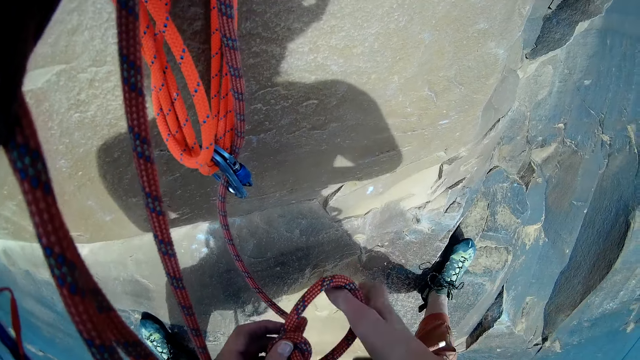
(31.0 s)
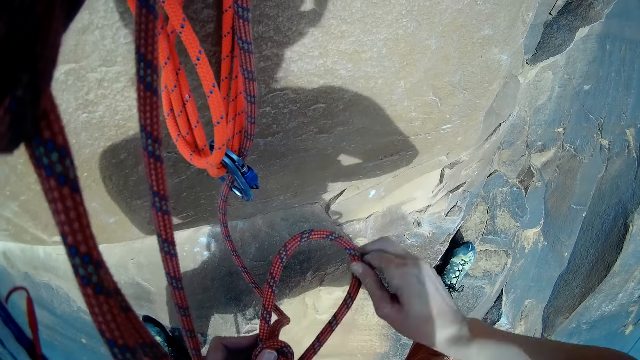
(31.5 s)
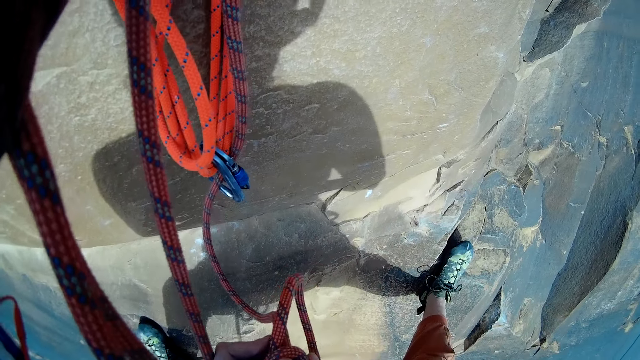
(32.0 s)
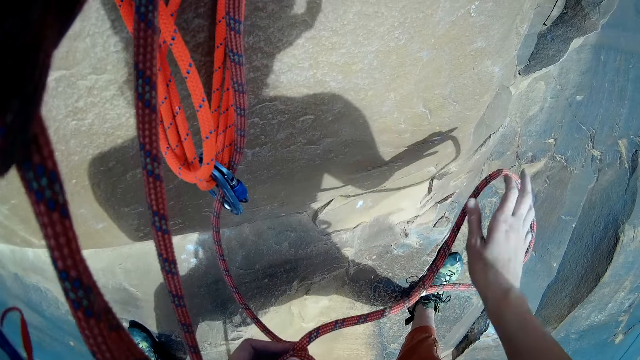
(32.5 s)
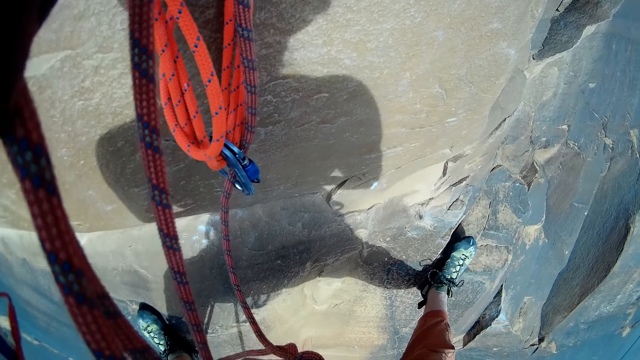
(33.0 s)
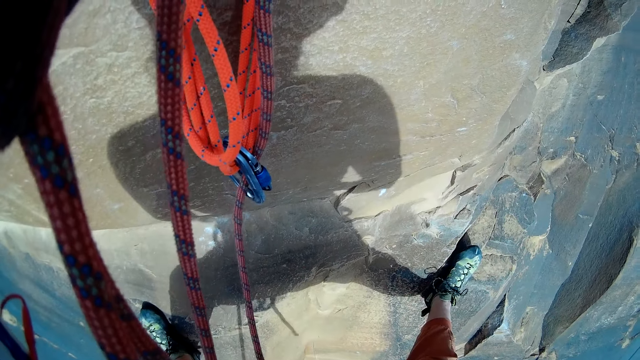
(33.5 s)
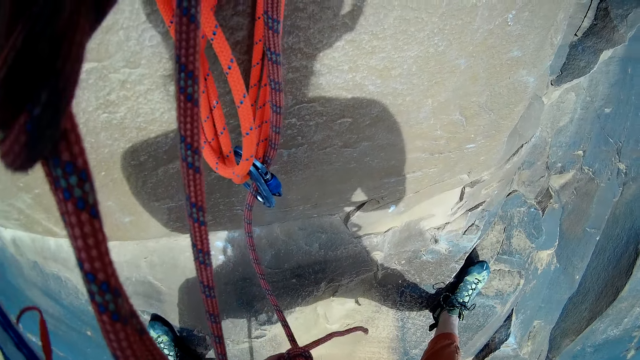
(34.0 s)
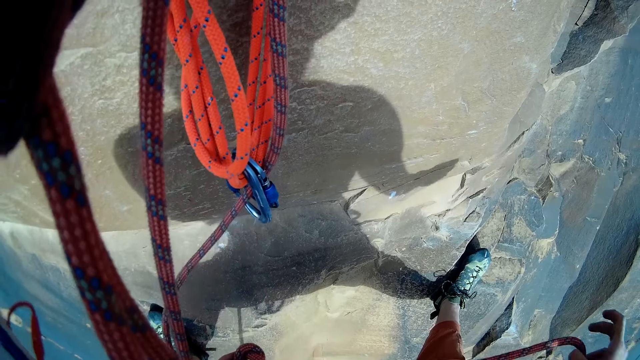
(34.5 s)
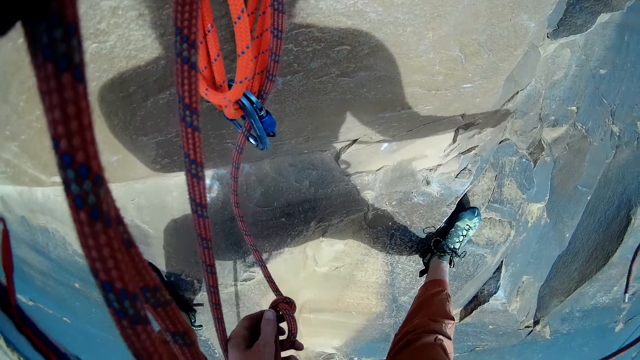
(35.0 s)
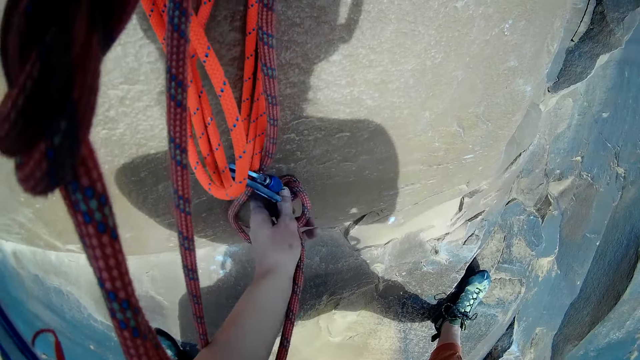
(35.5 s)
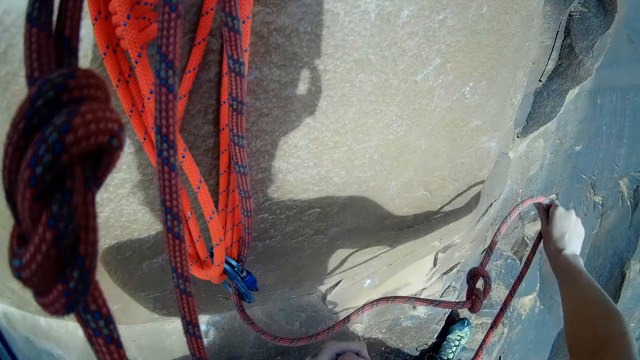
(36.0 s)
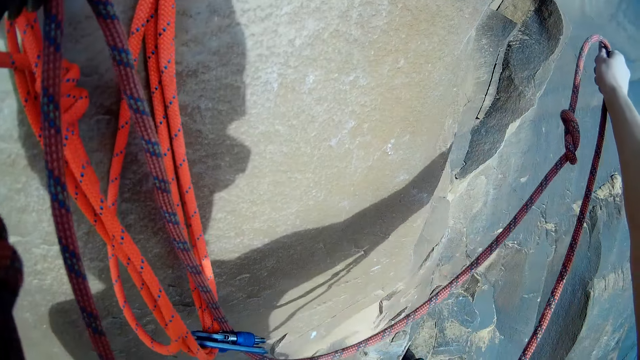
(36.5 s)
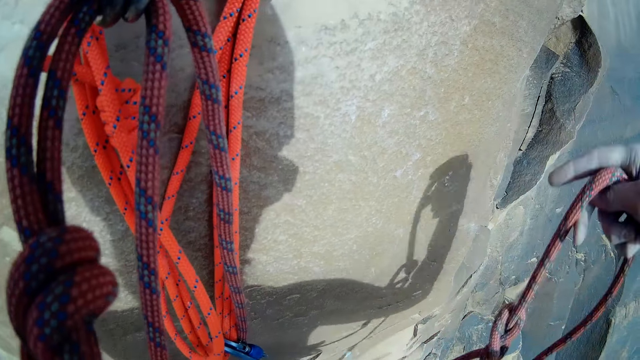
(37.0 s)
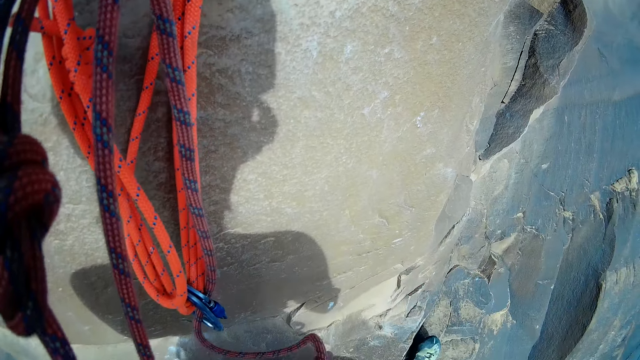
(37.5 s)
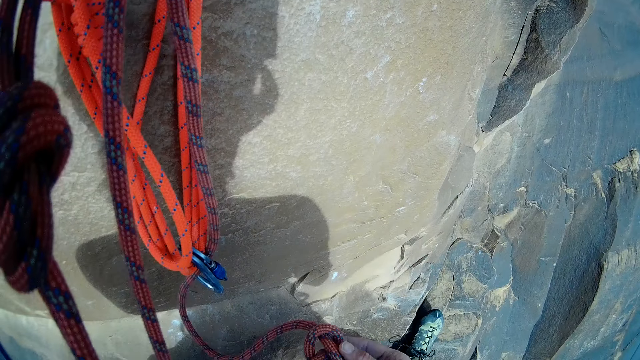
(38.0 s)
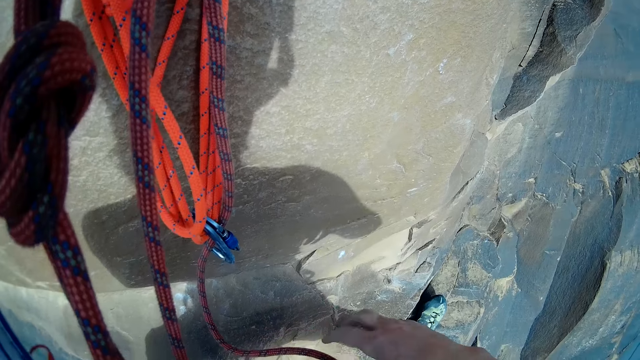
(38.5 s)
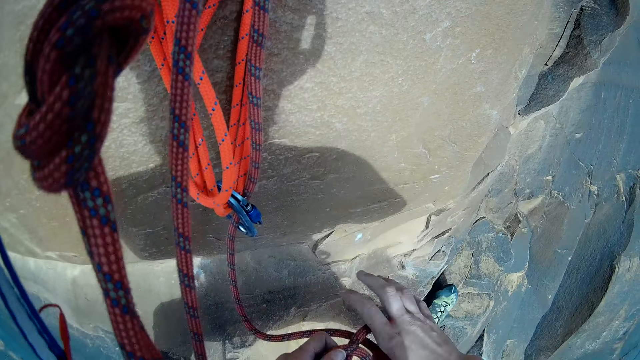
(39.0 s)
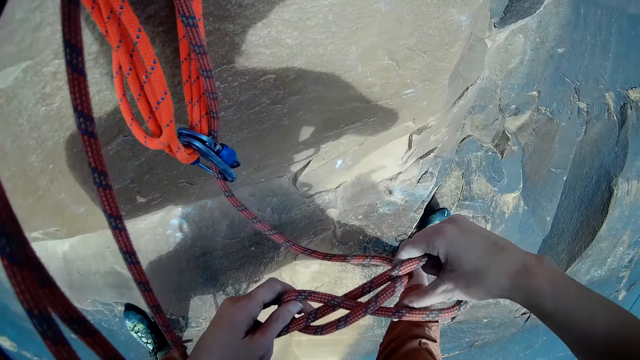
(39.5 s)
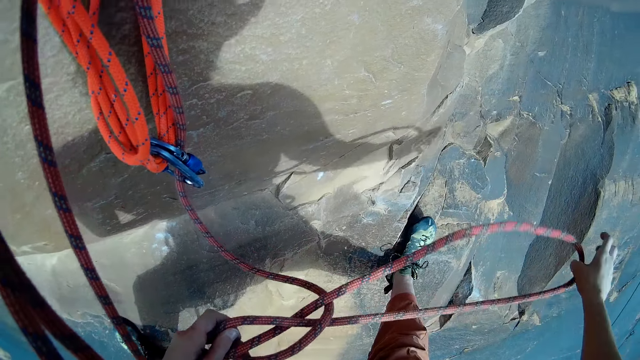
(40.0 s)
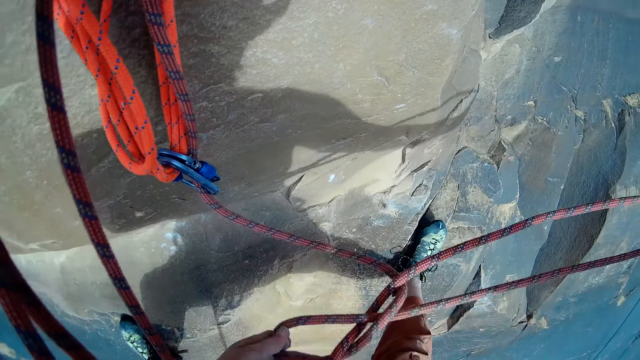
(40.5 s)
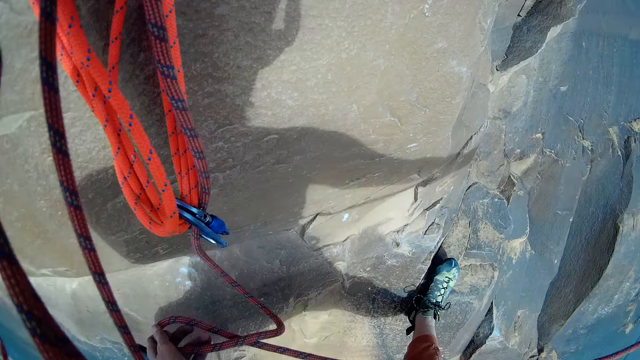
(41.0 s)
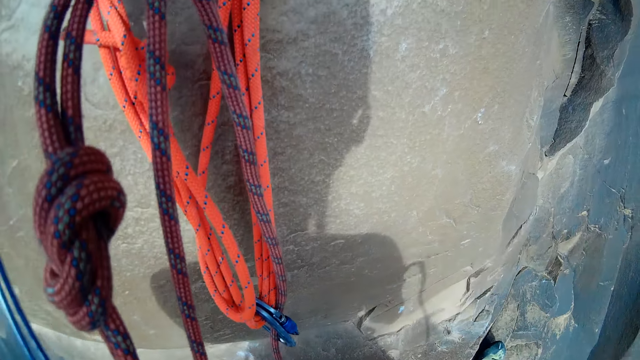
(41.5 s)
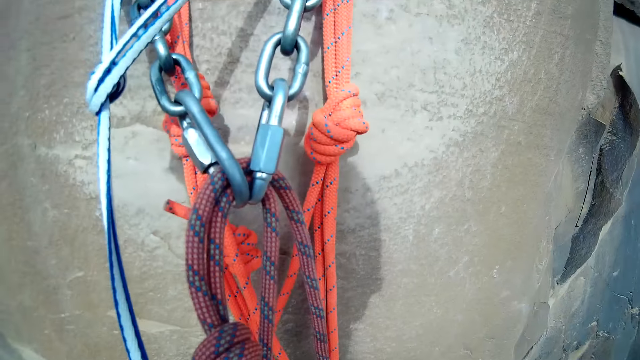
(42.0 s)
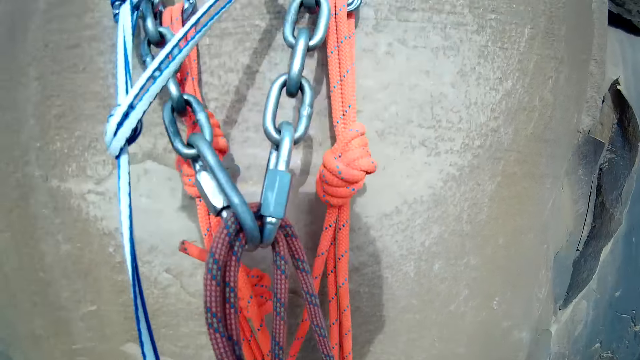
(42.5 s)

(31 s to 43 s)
The camera wearer stretches the climbing rope. They hold the climbing rope. They untie the climbing rope.

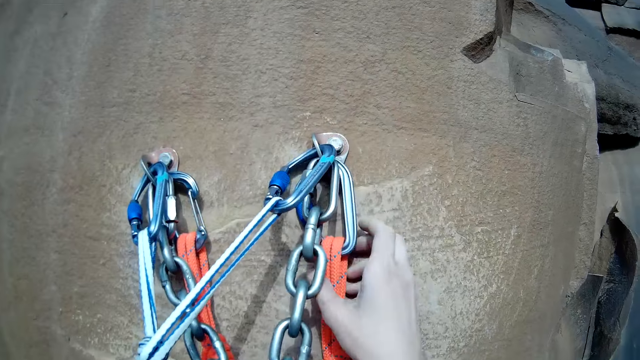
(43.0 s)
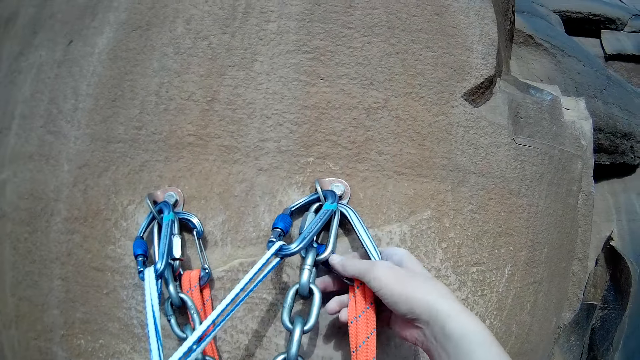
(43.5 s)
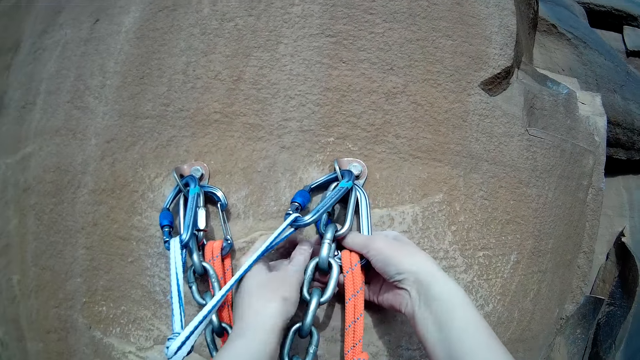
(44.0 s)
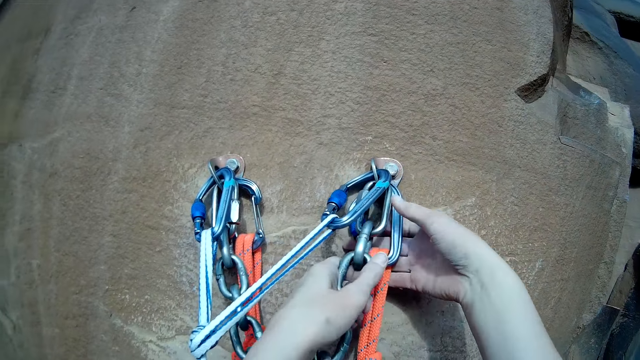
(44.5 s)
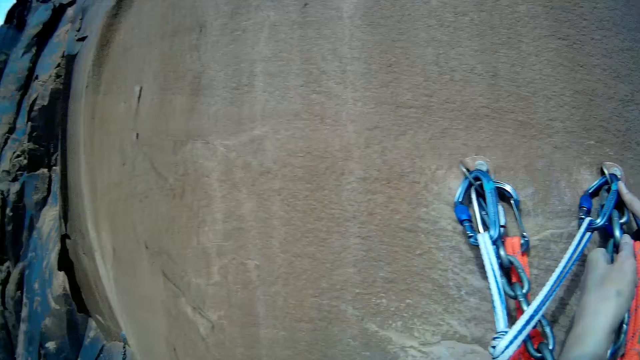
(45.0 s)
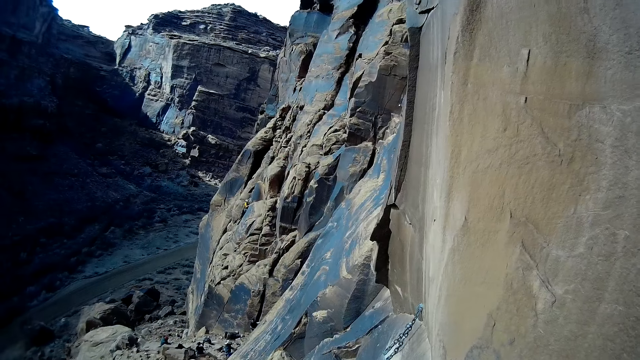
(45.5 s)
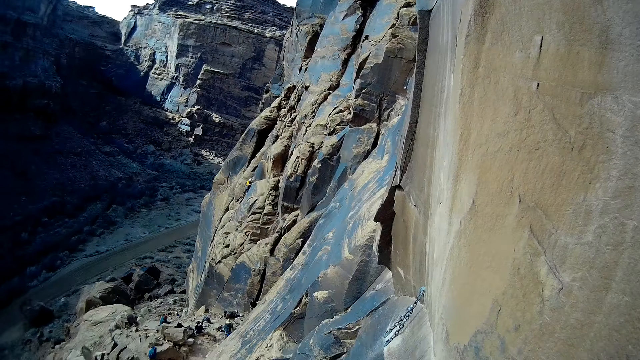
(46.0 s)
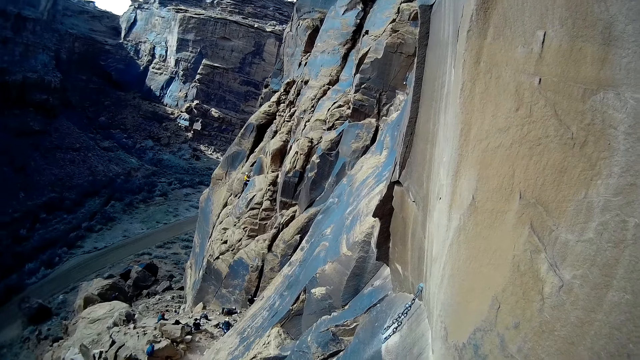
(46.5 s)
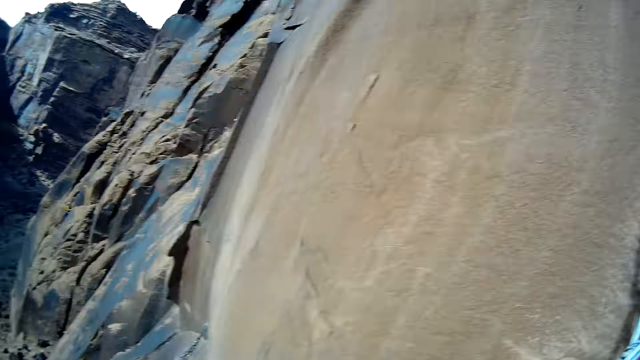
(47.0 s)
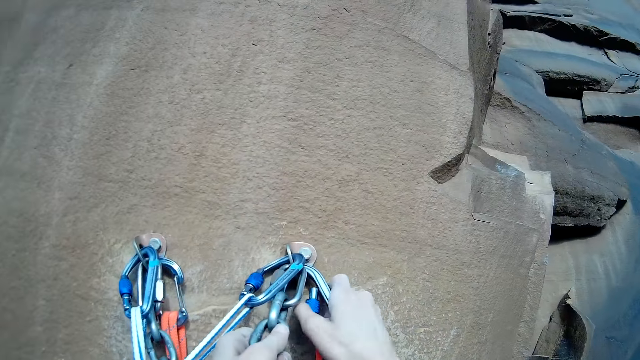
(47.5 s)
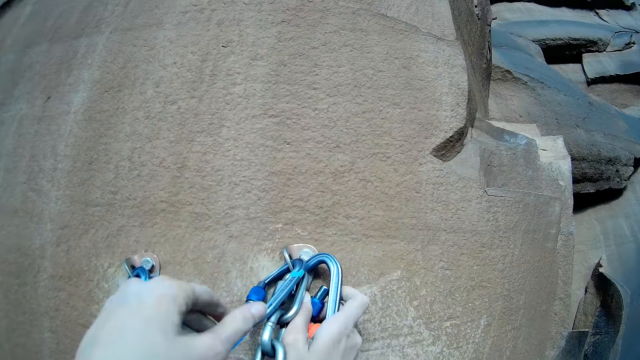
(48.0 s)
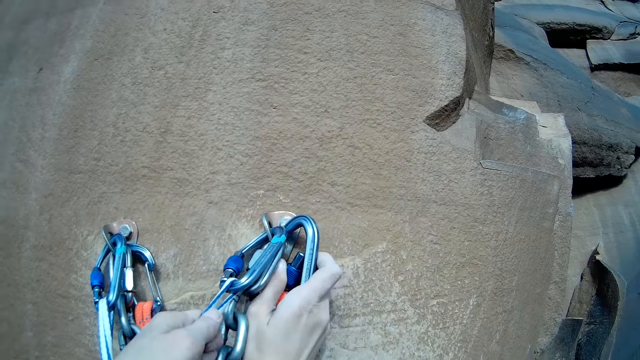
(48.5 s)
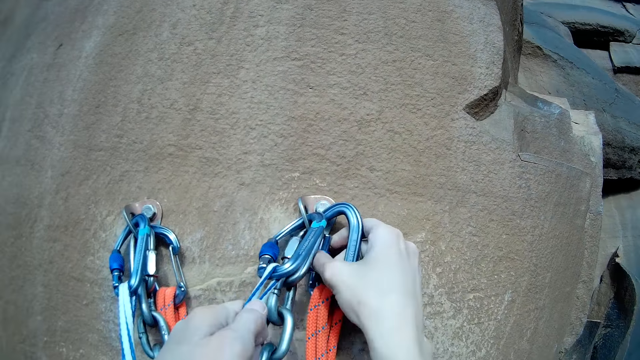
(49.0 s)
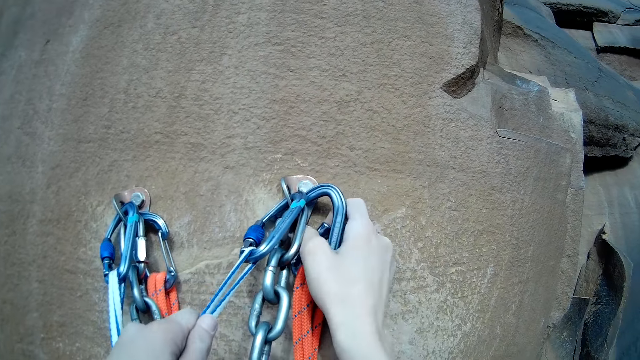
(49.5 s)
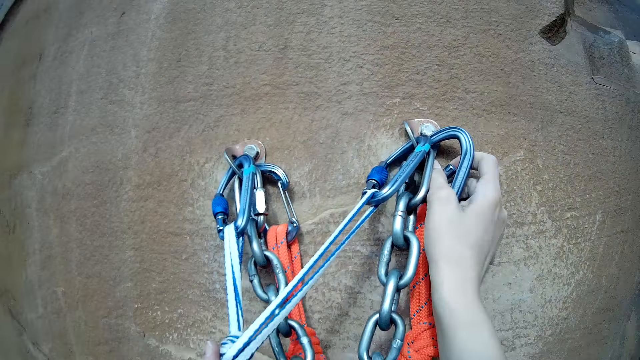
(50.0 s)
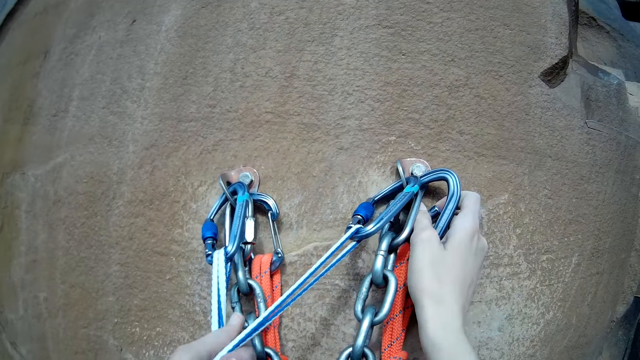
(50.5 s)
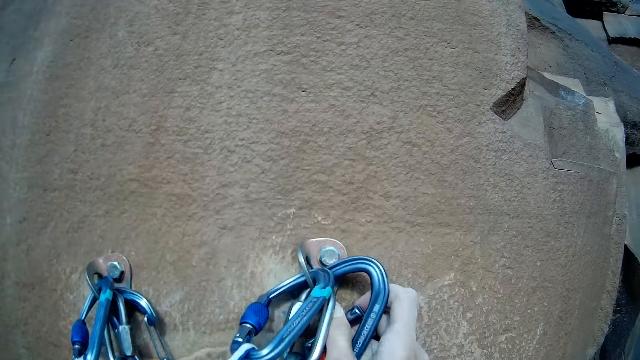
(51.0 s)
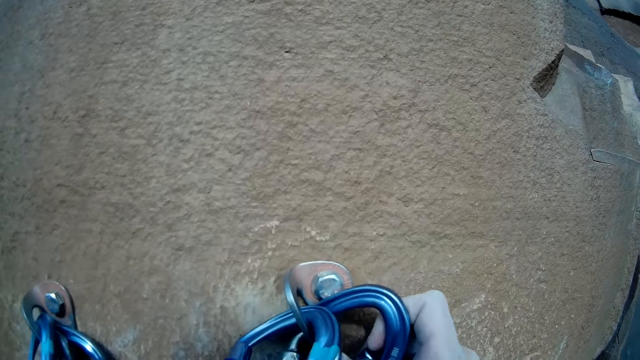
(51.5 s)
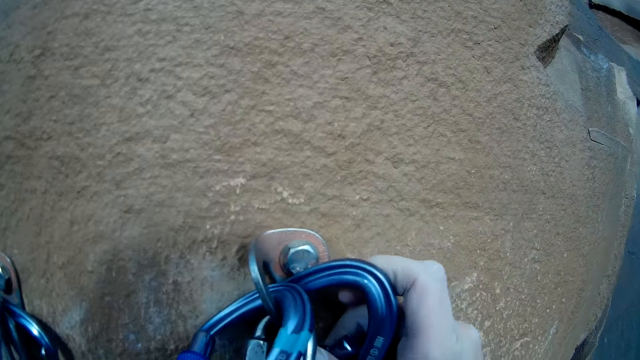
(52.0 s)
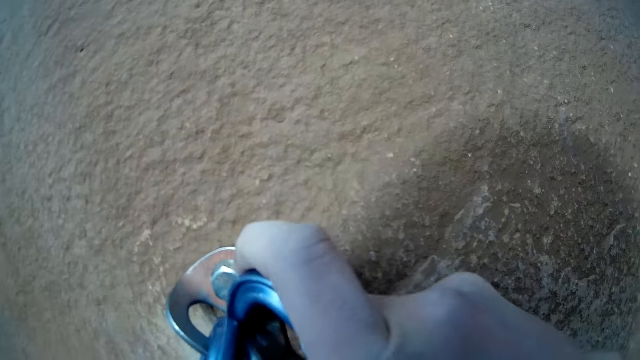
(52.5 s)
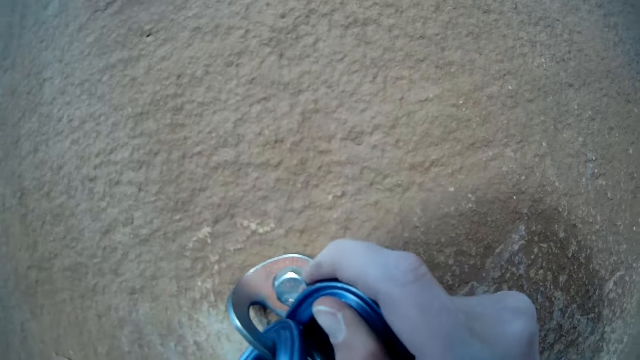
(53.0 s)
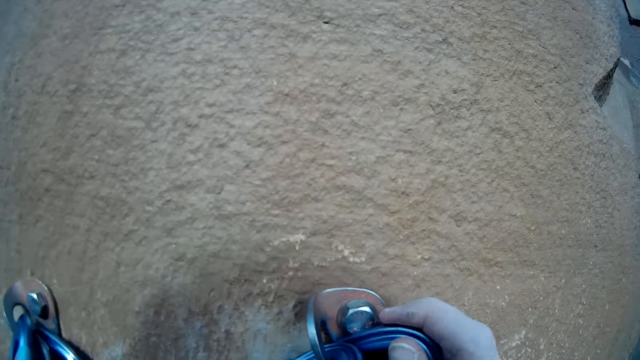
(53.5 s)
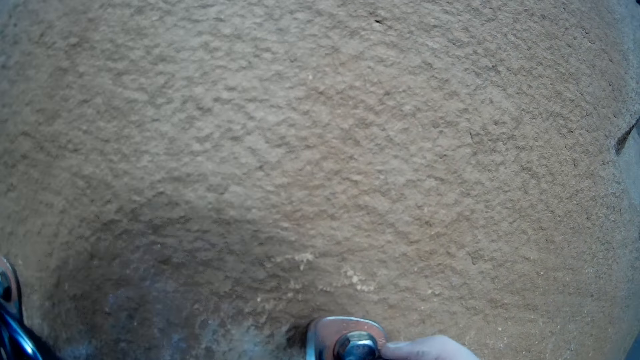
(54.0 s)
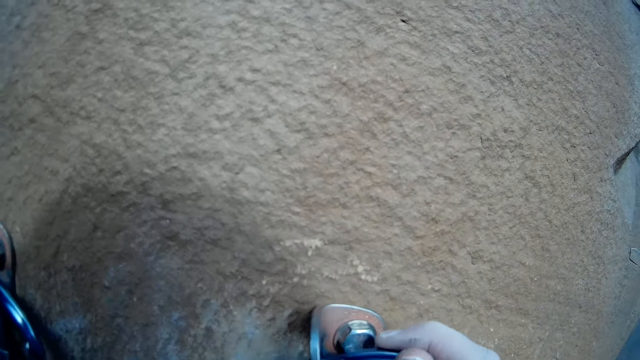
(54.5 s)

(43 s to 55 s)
The camera wearer adjusts another carabiner to a rock climbing anchor with his hand. He holds the snap hook. He holds the chain. He looks on the road. A person climbs the mountain.
